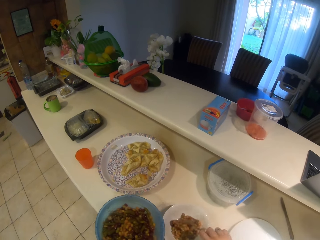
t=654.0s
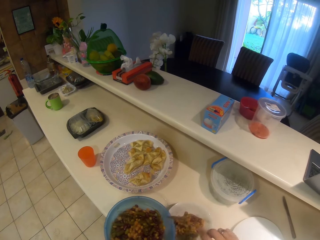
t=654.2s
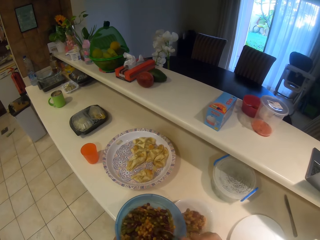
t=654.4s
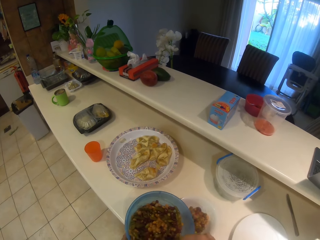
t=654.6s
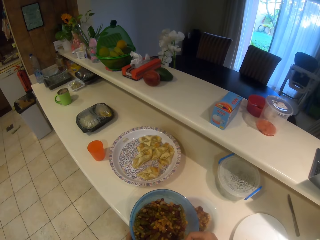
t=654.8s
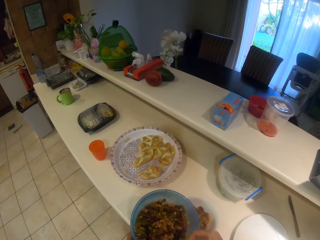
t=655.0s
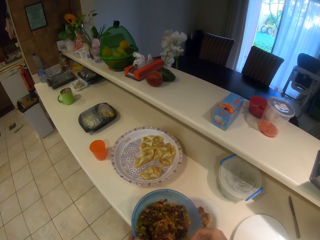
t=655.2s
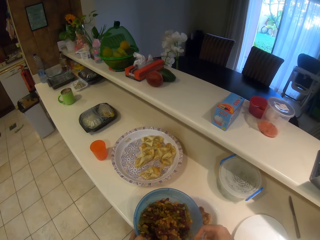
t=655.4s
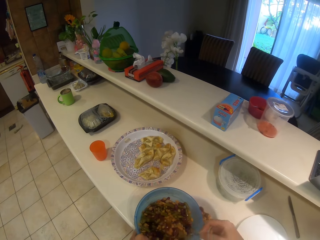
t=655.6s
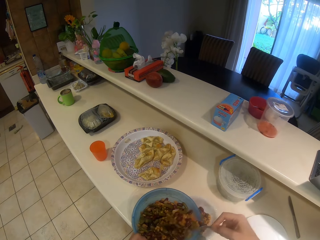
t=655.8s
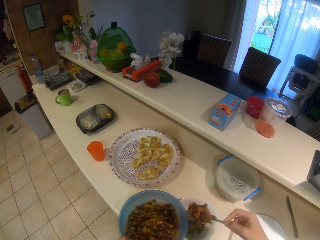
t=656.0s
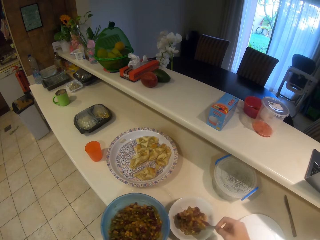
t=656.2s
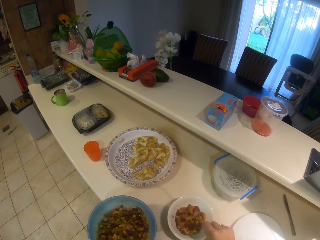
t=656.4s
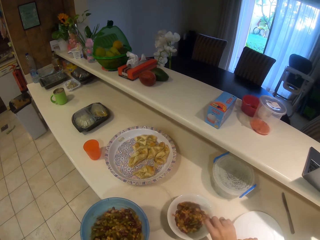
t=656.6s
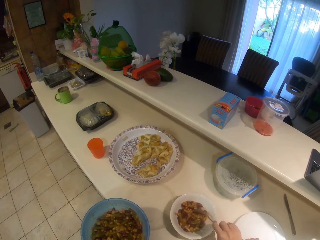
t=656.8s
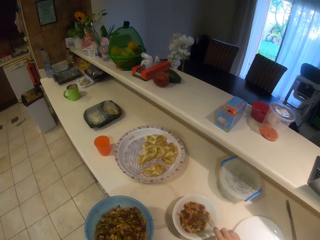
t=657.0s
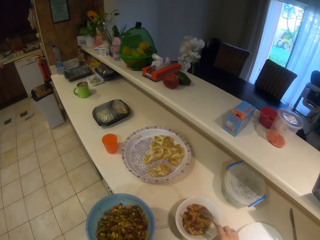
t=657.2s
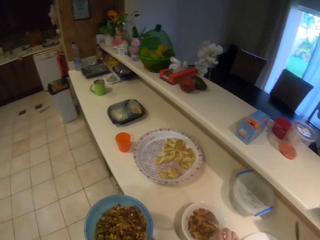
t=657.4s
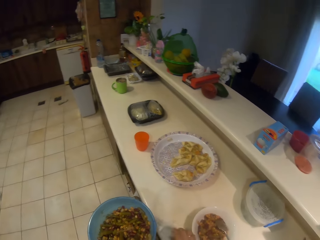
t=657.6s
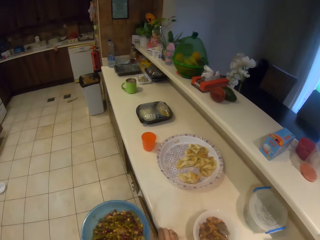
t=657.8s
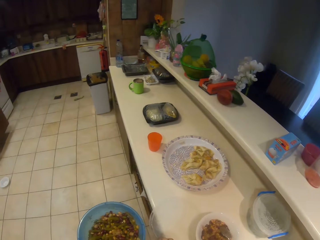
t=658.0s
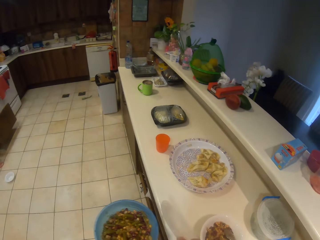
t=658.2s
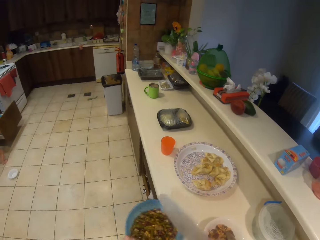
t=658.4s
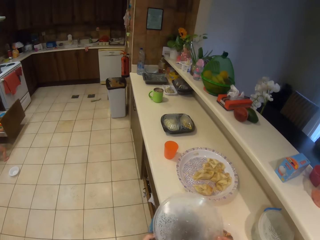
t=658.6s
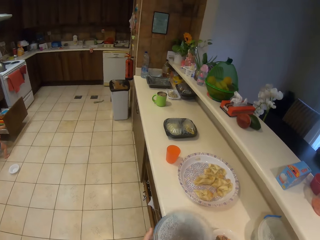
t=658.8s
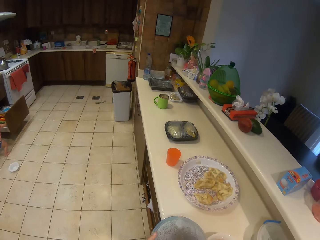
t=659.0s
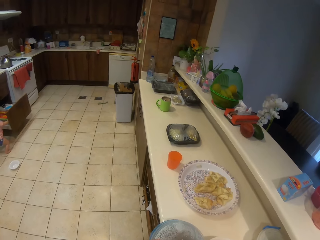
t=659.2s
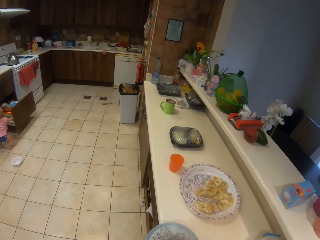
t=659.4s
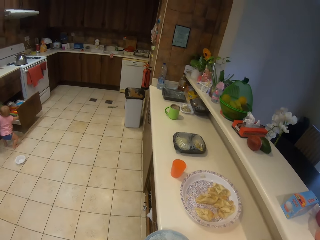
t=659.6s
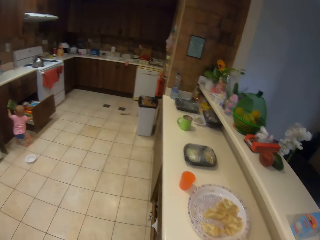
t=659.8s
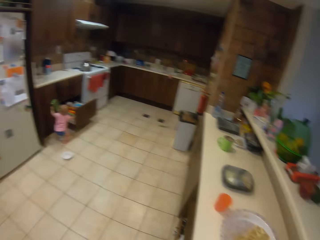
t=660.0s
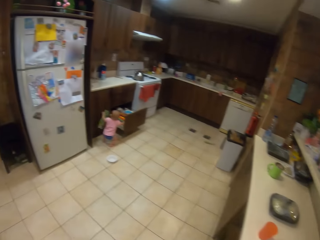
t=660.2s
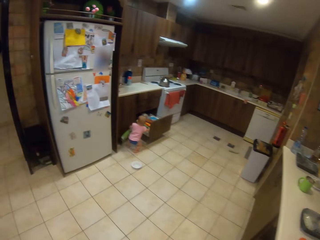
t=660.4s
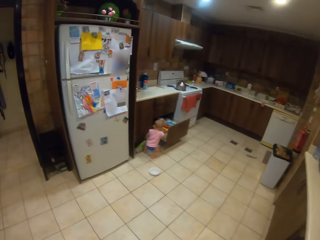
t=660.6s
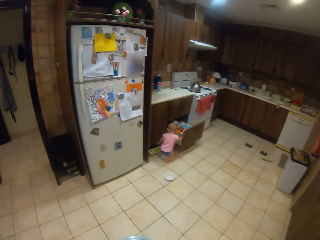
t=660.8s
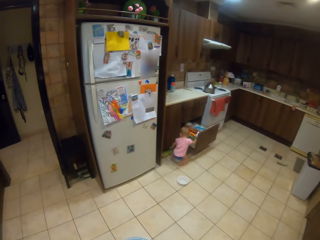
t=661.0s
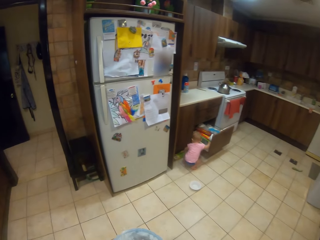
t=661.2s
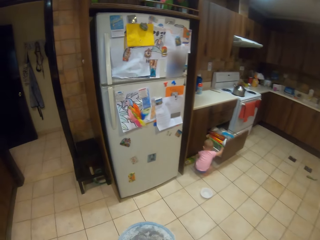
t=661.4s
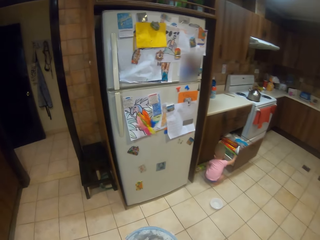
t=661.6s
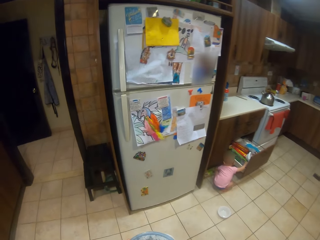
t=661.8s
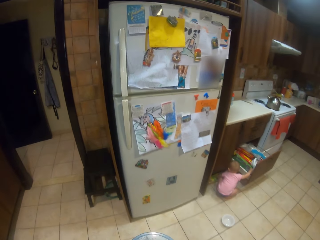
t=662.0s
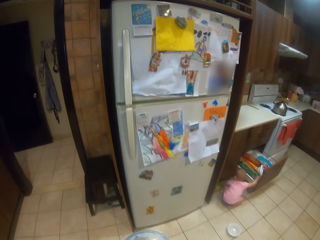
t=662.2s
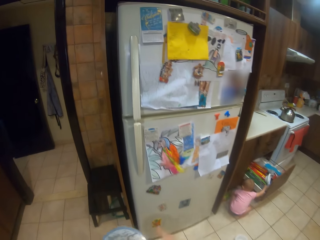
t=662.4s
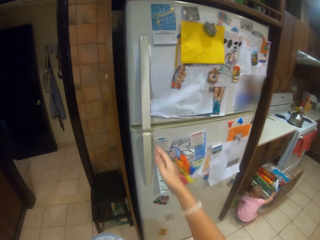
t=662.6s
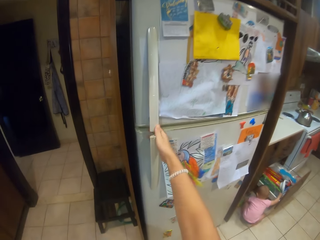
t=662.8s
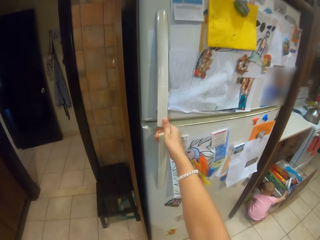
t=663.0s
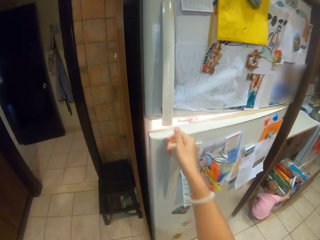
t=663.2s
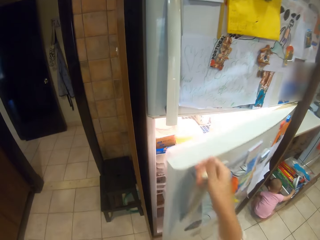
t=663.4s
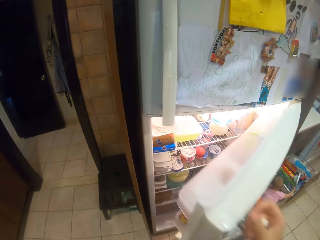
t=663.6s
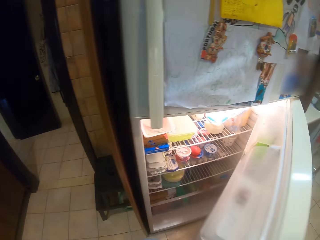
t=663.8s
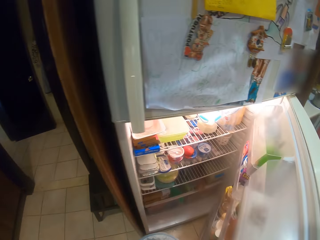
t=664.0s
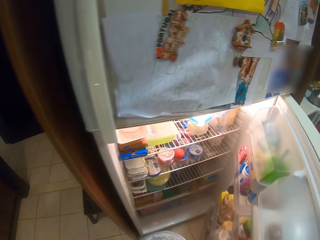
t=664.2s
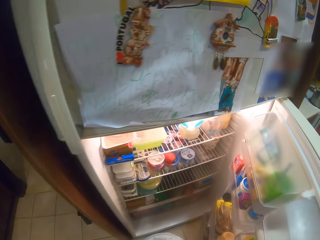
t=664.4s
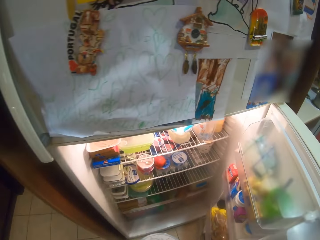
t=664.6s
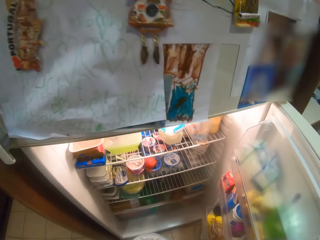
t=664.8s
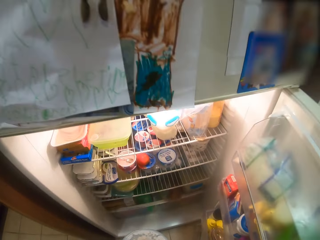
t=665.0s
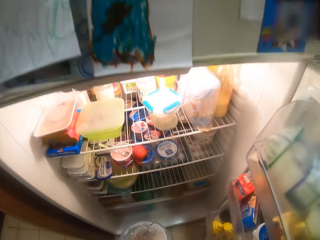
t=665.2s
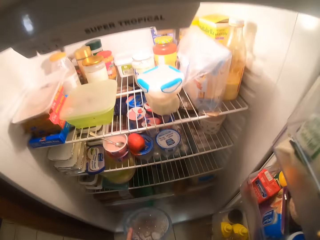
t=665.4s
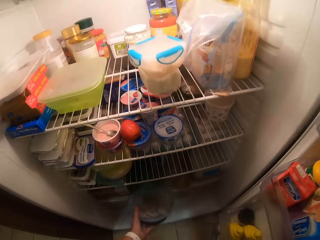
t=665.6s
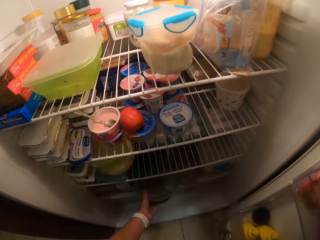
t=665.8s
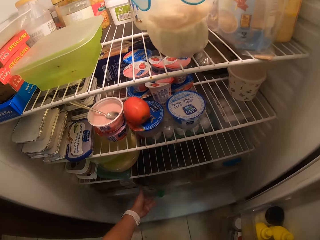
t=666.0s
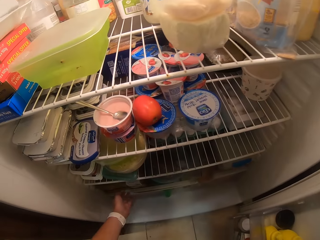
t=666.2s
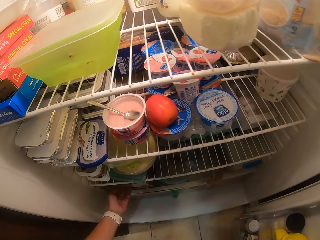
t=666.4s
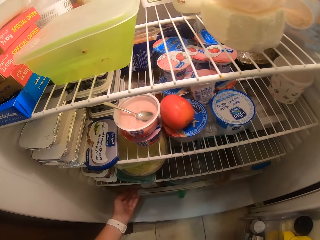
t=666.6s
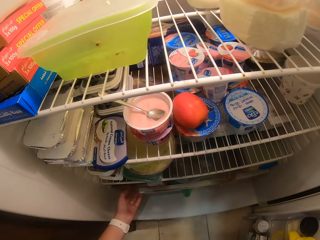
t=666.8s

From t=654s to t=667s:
The camera wearer puts the maize and beans on the plate. They pick the maize and beans with the spoon. They put the maize and beans on the plate. They stir the maize and beans. They put the spoon on the plate. They pick the lid. They put the lid on the dish. They put the dish down. They tighten the lid. They step forward. A child drops something. The camera wearer walks around the kitchen. They open the fridge. They put the dish in the fridge. They move the paper.

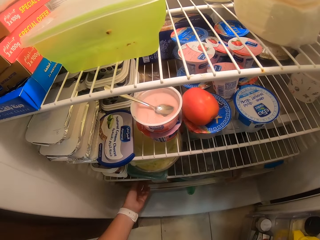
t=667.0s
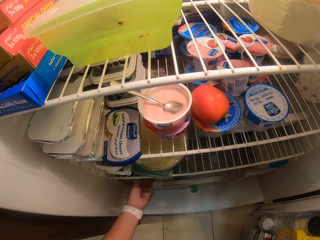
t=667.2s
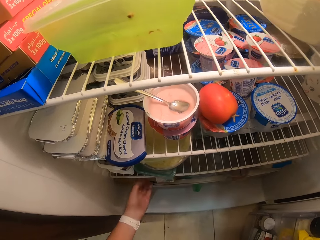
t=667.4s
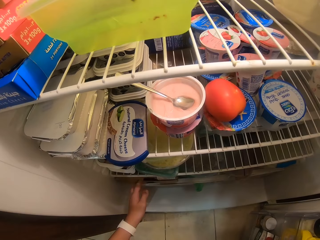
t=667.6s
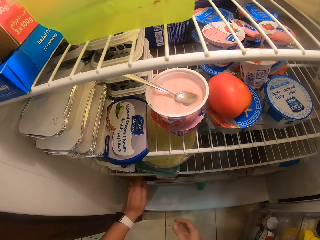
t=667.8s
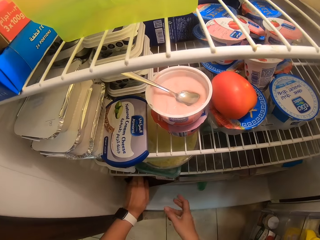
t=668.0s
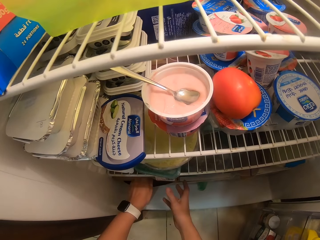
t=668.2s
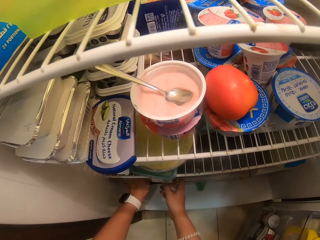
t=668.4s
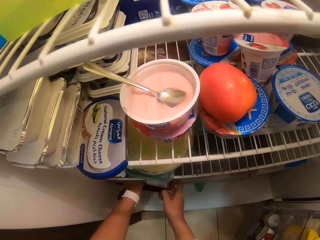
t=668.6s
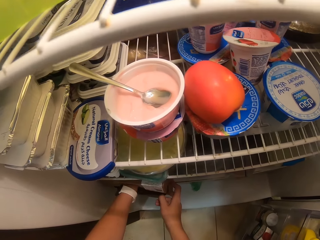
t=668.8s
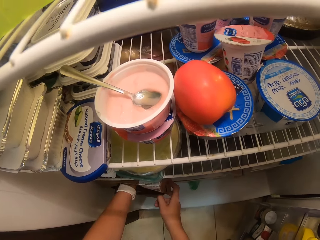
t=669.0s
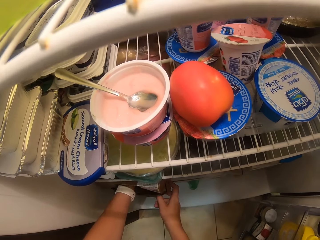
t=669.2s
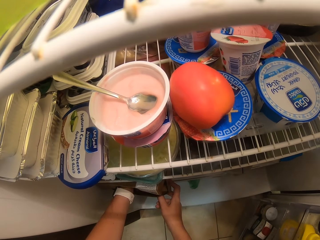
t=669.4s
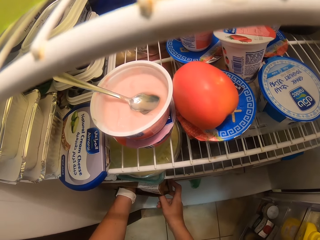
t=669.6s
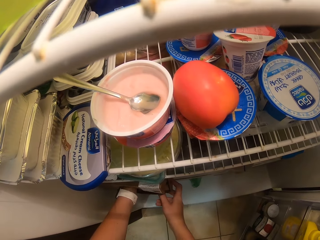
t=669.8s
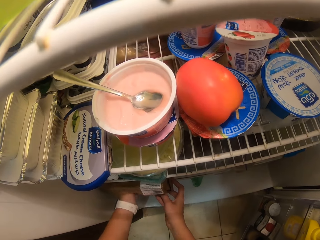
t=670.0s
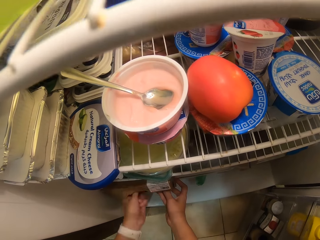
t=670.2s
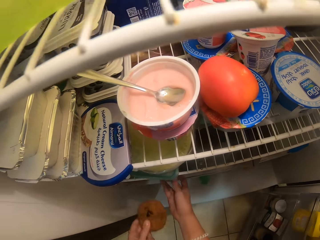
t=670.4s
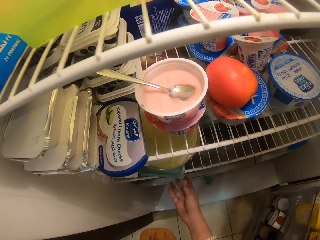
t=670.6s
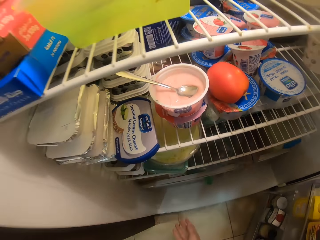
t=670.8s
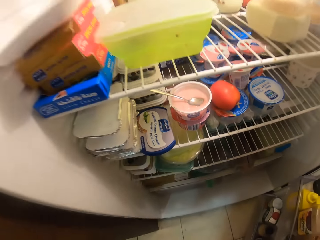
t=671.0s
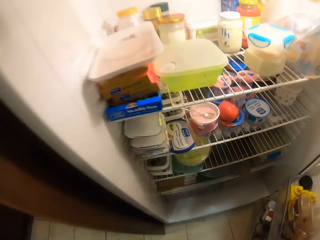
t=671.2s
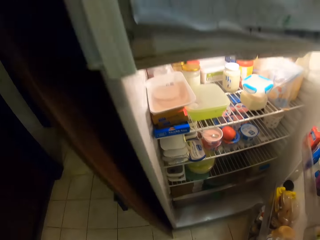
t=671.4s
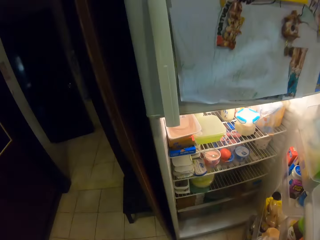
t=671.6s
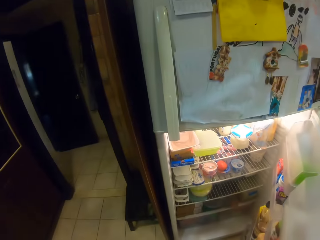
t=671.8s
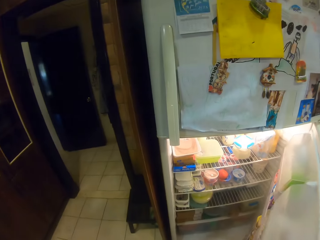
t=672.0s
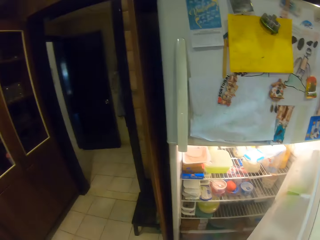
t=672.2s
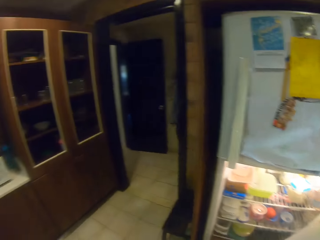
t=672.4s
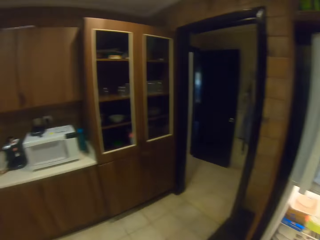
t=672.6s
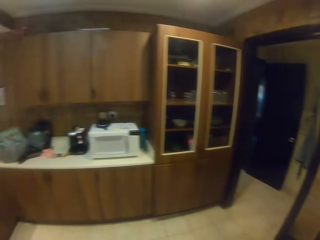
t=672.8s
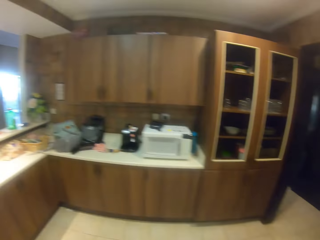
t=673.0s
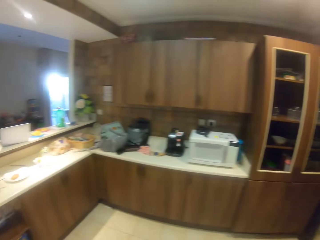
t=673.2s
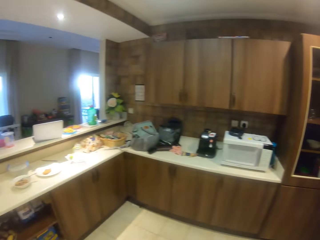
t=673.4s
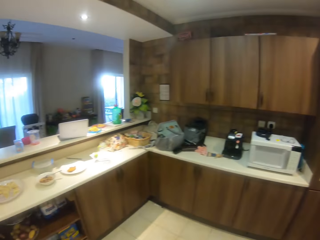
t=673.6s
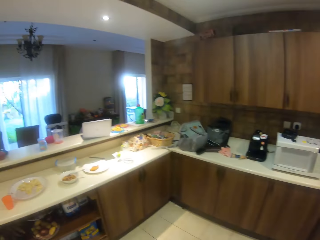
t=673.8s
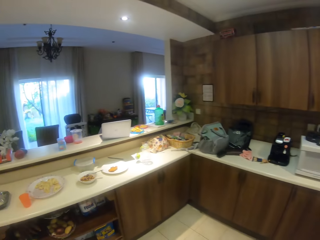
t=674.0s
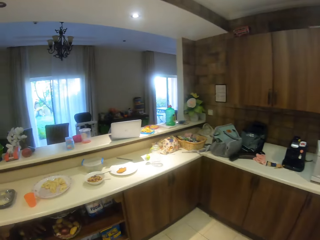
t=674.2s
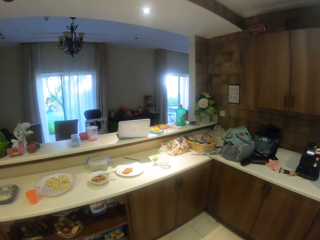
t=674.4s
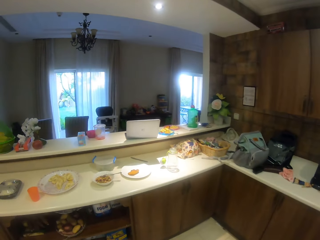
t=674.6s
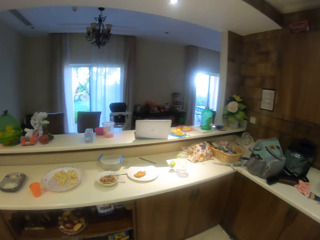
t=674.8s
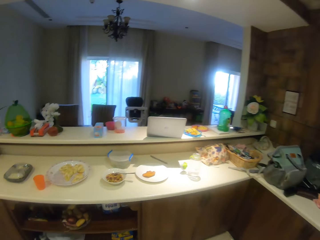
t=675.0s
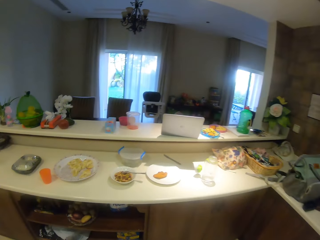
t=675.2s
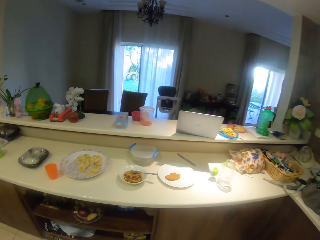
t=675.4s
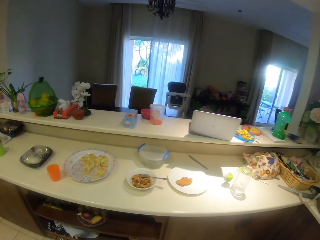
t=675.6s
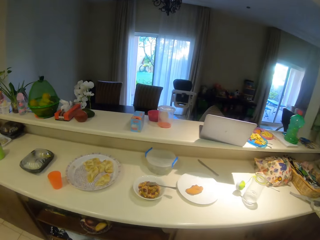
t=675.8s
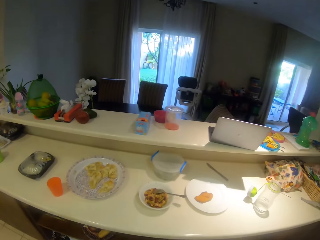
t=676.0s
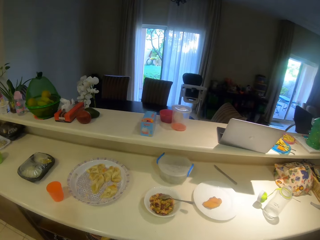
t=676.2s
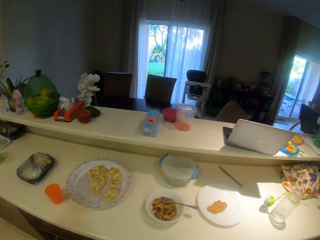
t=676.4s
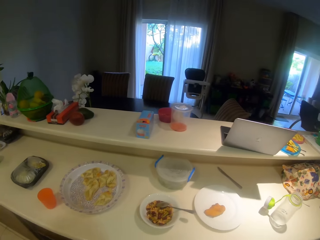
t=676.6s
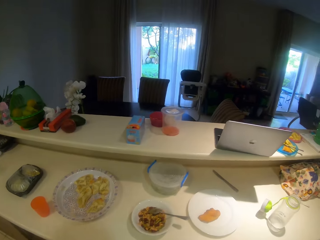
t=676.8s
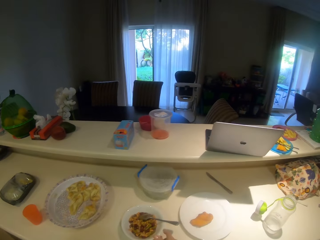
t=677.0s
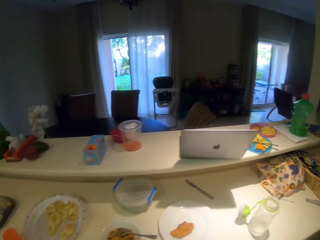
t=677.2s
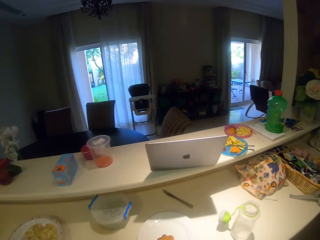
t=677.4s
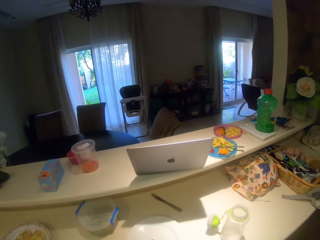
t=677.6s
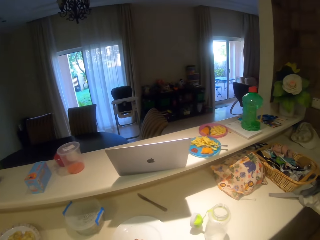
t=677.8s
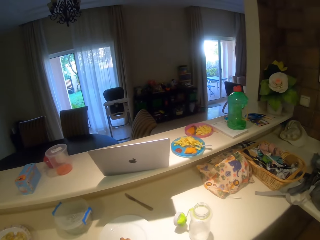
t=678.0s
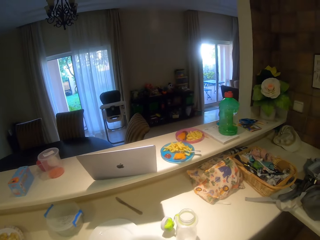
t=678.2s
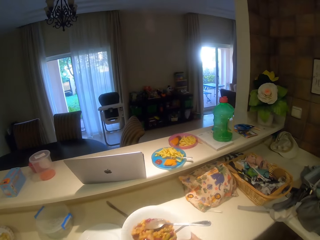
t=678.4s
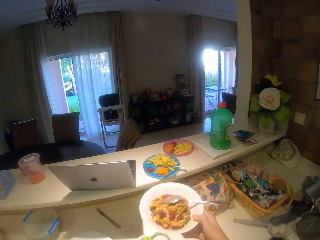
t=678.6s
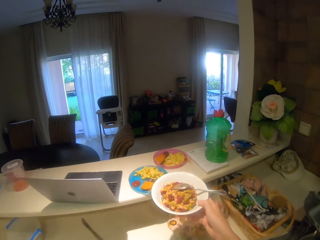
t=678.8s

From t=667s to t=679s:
The camera wearer touches something. They pick the container. They close the fridge. They step forward and walk around the kitchen. They pick the plate.
